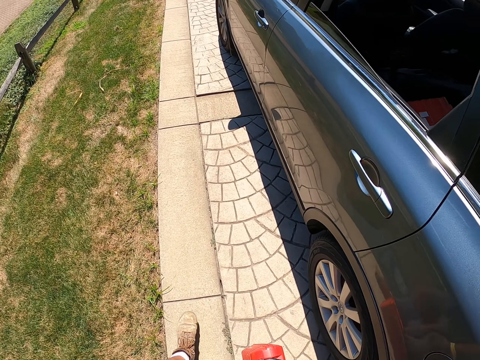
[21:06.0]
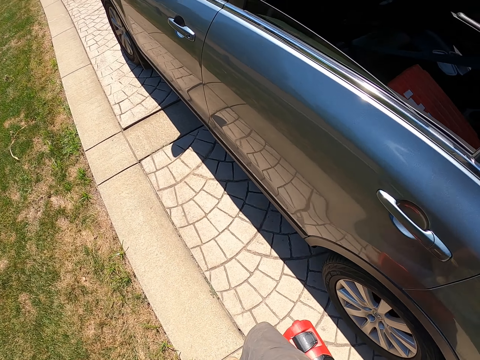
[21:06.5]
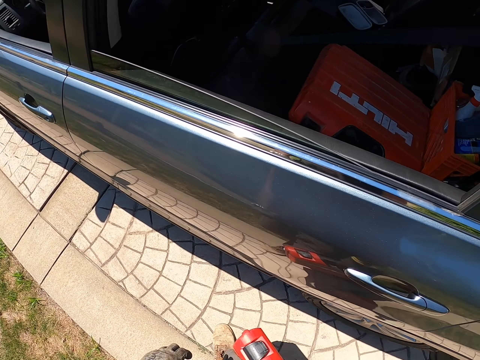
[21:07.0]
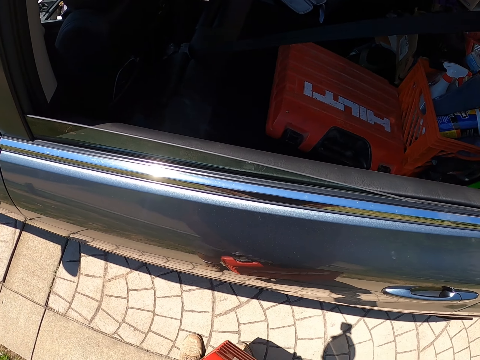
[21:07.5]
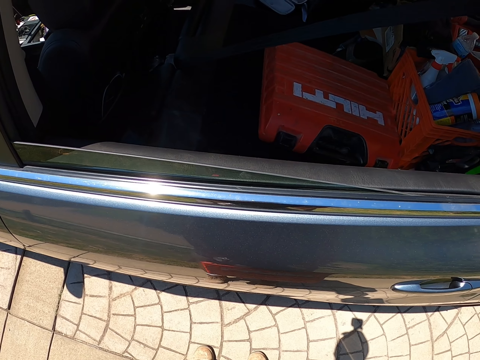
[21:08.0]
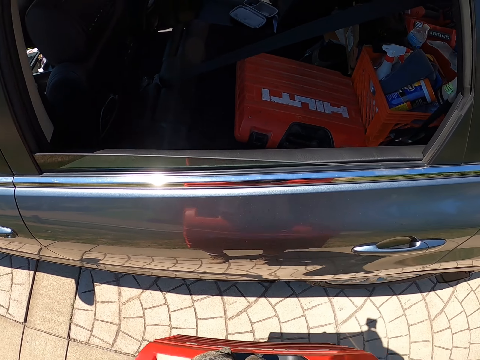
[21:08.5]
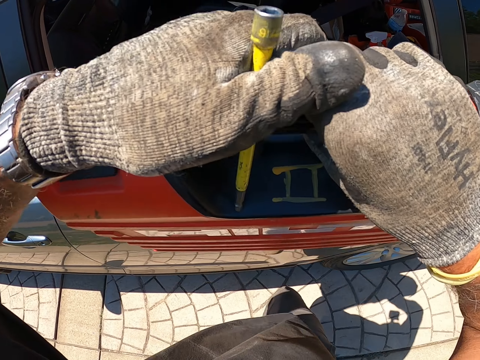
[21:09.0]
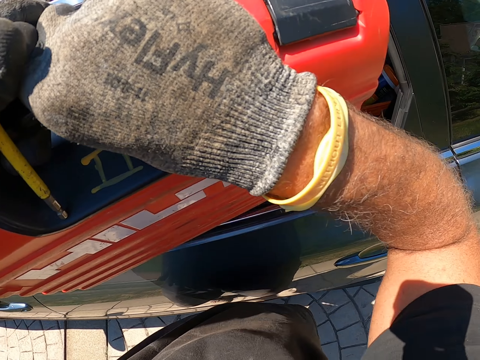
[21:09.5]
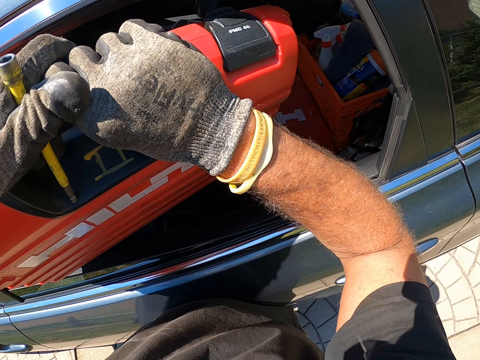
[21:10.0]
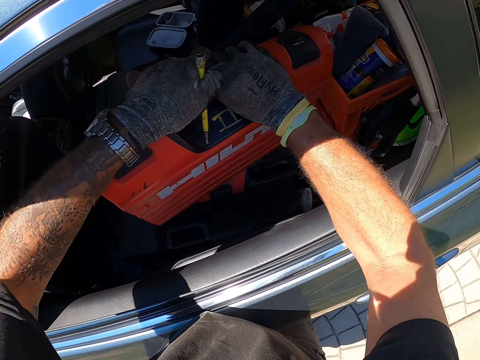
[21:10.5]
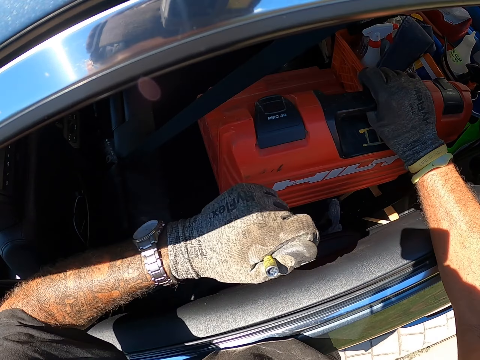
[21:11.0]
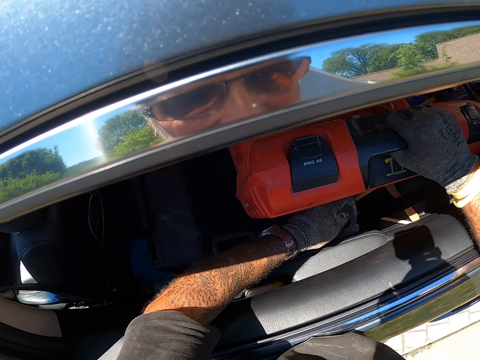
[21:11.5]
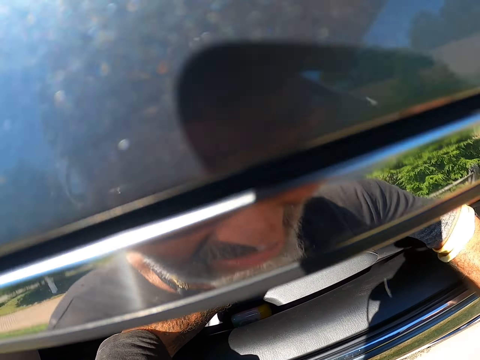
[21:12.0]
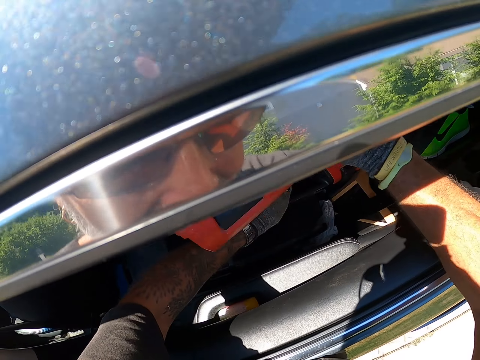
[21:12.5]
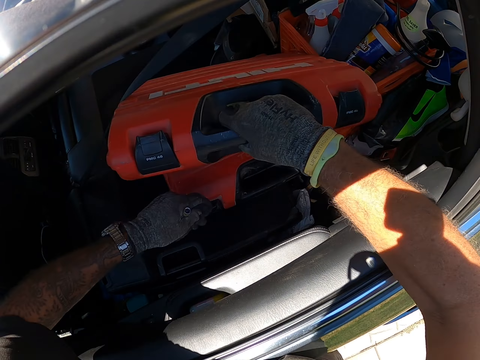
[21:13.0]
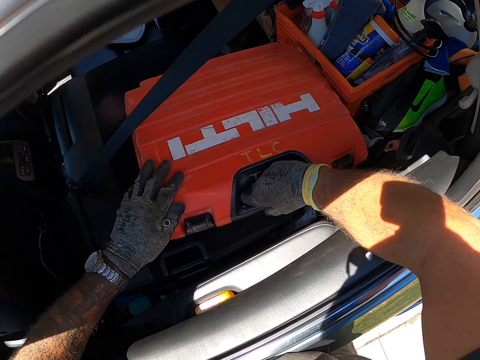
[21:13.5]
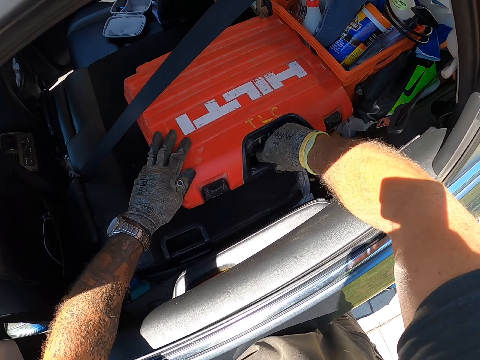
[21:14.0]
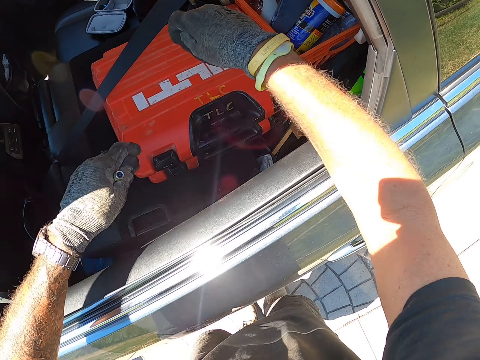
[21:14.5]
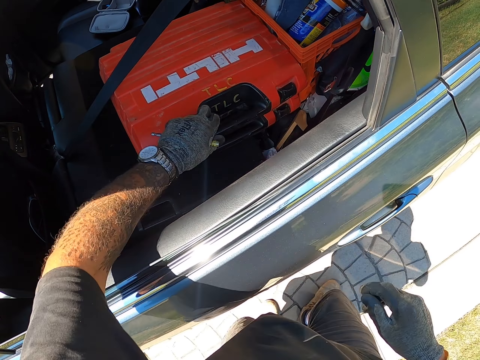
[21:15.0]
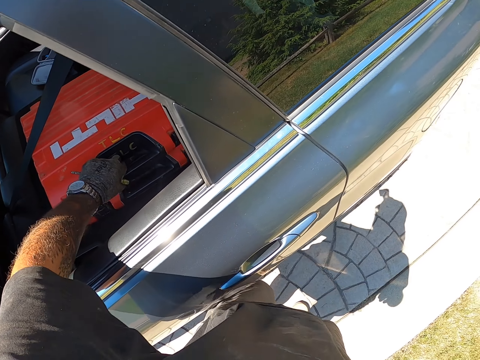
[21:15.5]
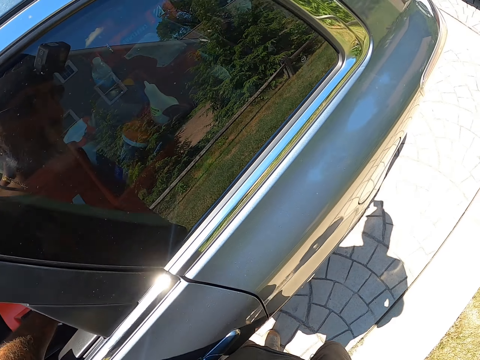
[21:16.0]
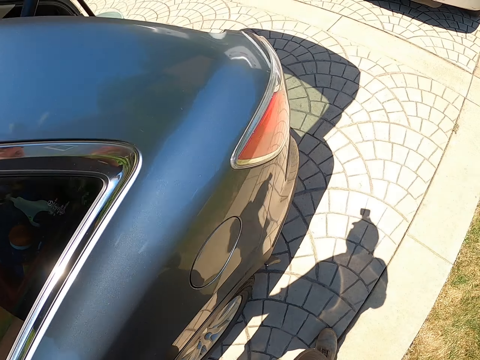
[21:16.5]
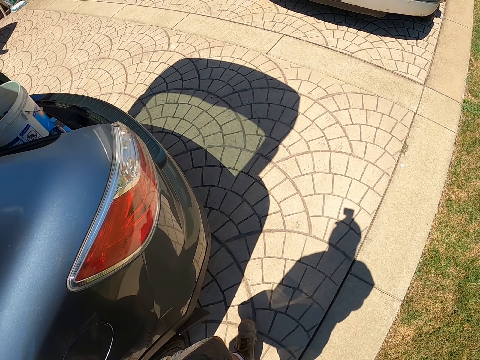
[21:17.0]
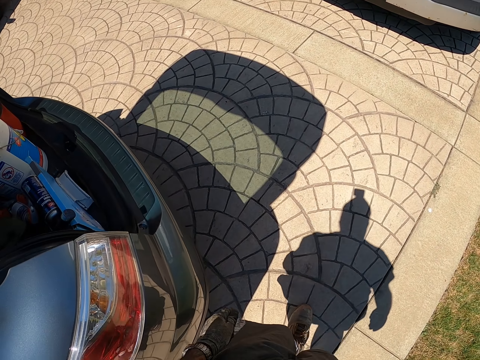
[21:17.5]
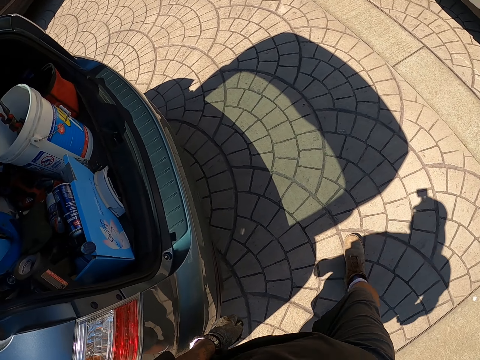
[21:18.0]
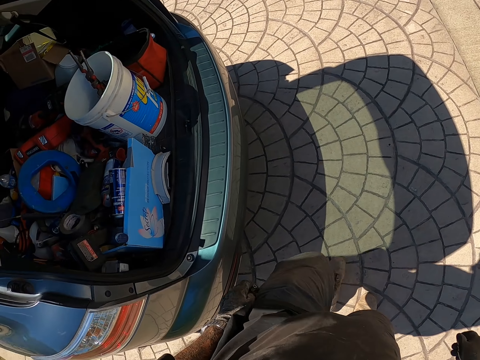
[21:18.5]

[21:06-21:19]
The camera wearer lifts the tool box upwards. They put the tool box in the car. They move the tool box in the car. They move around. They move the tool box in the car. They walk around.

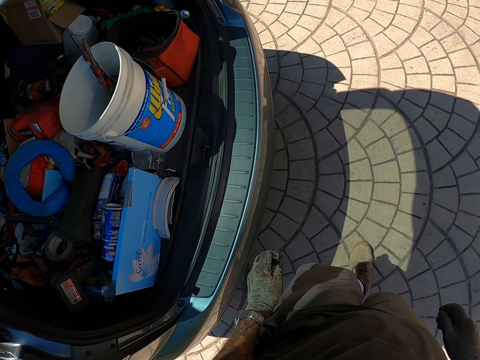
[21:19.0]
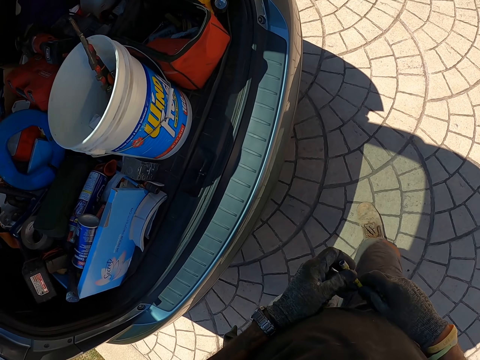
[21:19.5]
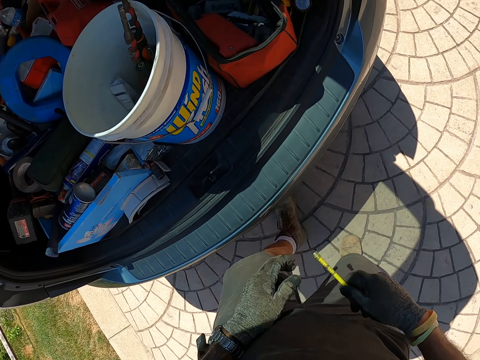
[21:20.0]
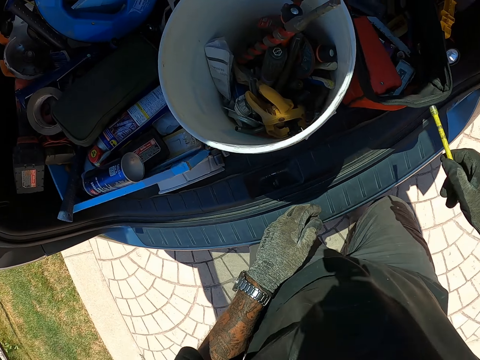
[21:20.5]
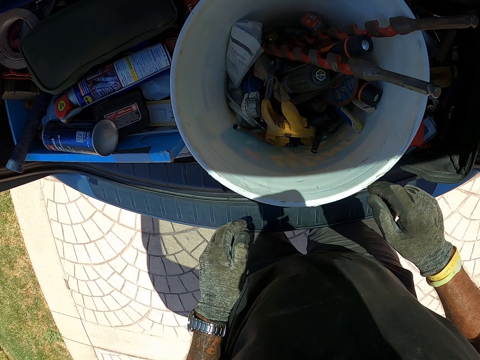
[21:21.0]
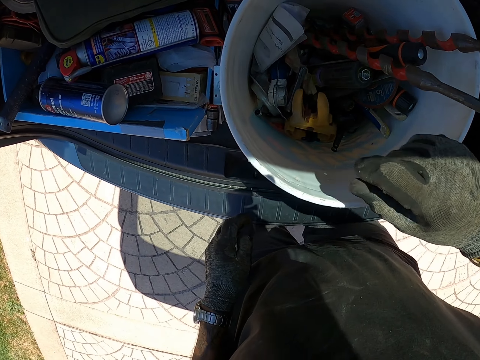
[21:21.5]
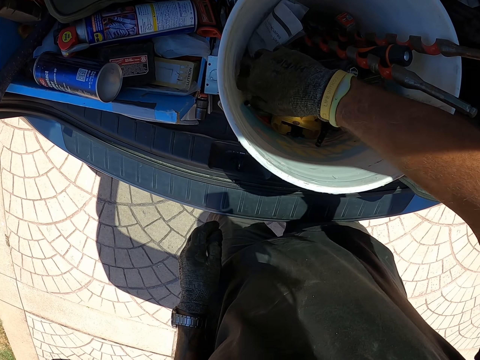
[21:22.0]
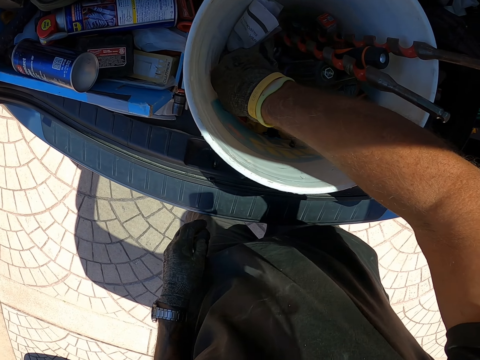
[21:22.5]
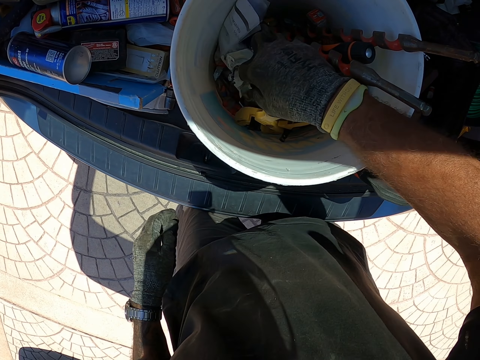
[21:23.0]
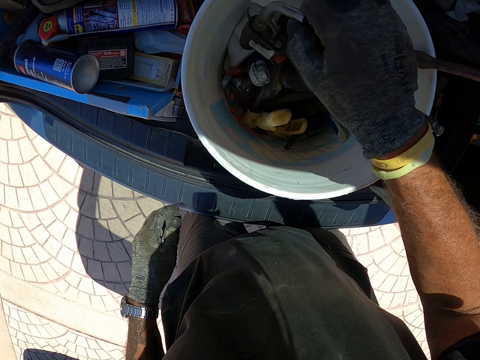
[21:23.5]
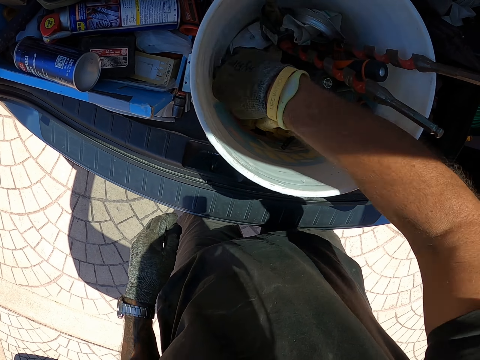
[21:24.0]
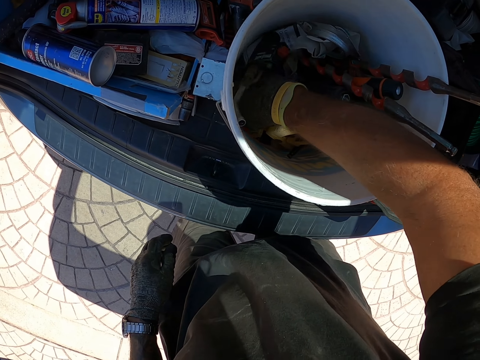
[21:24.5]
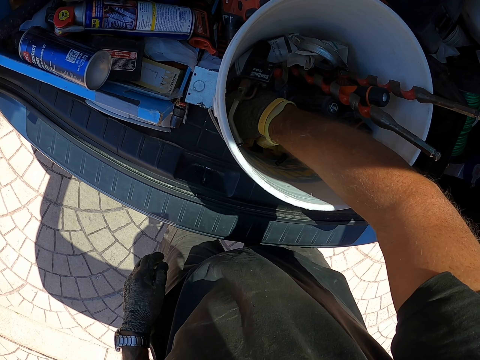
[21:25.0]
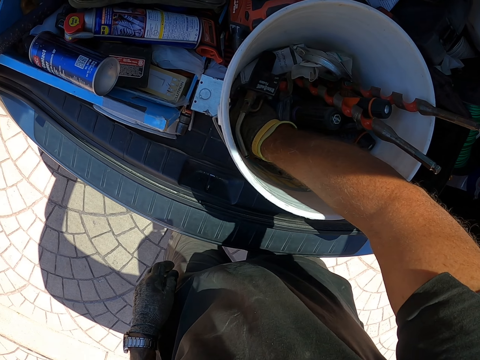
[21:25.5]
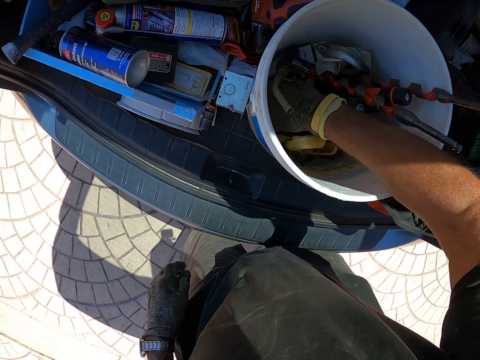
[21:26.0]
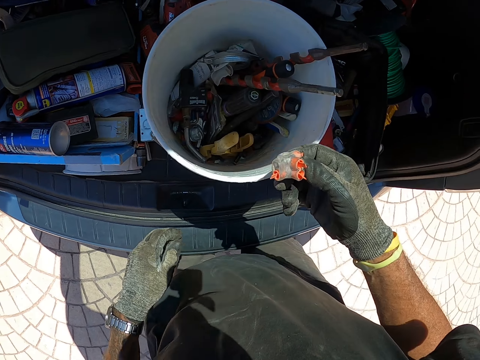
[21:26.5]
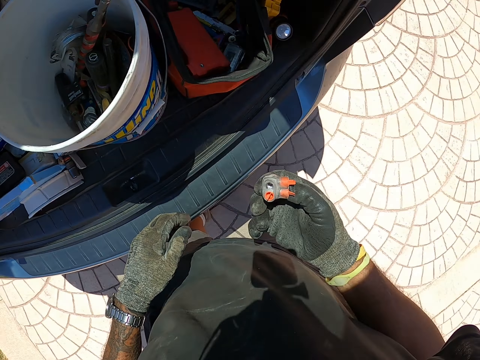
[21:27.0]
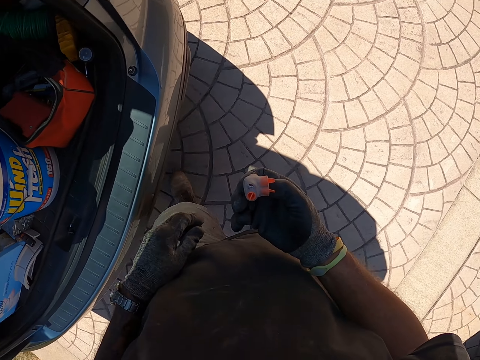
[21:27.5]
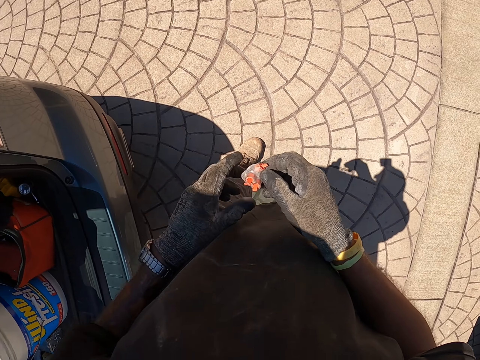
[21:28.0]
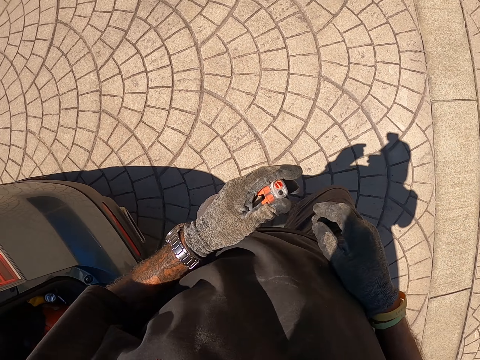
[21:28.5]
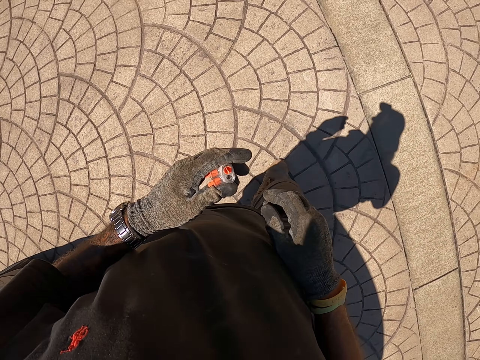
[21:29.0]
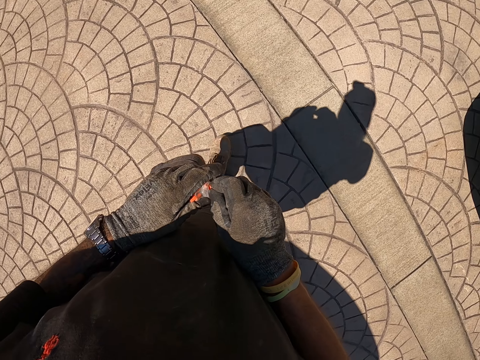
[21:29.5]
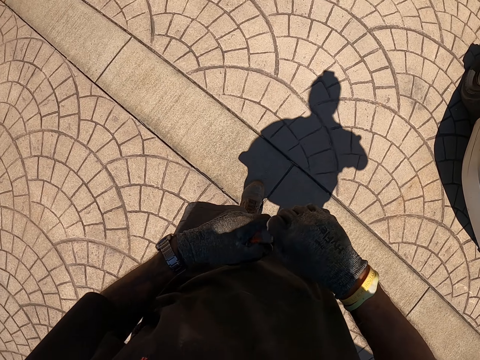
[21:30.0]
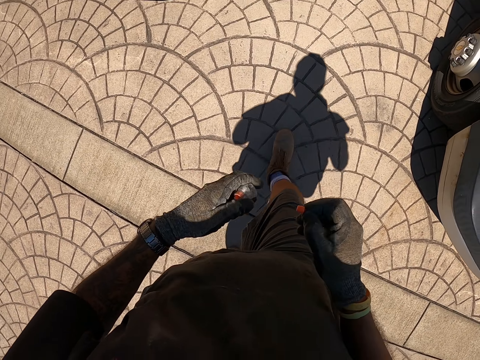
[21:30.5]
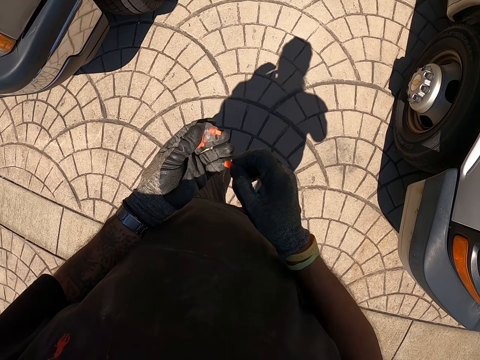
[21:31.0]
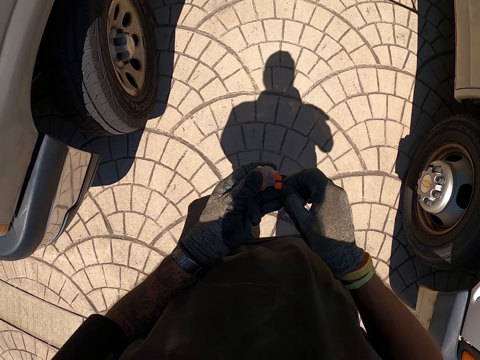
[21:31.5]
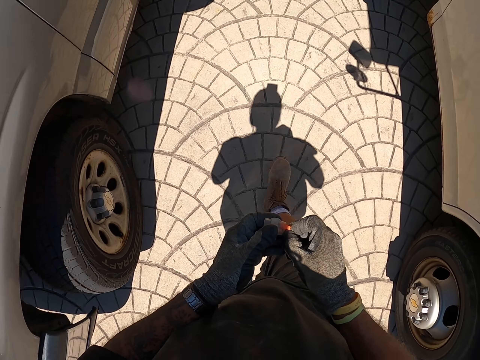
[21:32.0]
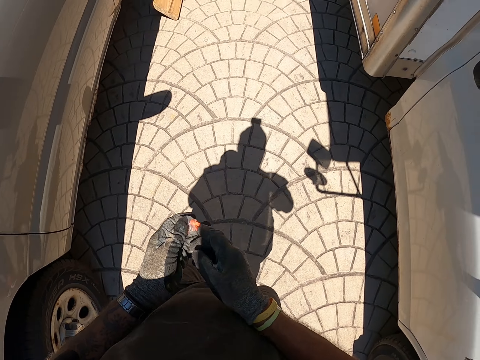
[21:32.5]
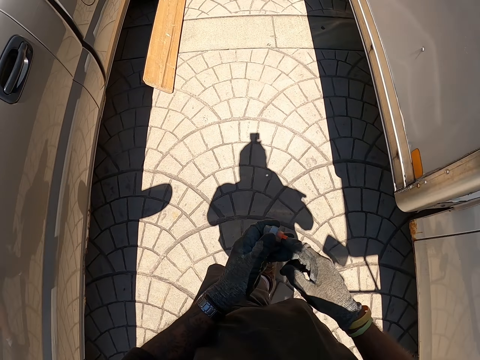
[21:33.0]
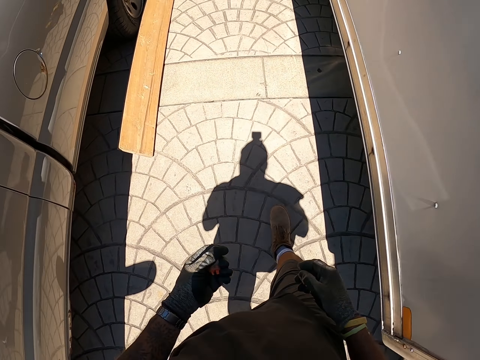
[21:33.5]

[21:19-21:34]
The camera wearer picks a drill bit with the other hand. They put the drill bit in a container. They move something in the bucket. They pick something from the bucket in the car. They look at something. They walk to the work station. They pull something. They fix something.
